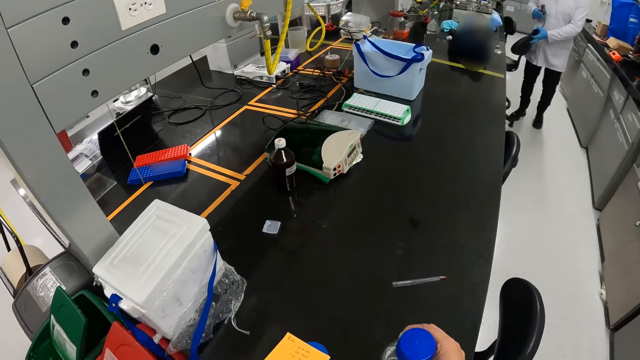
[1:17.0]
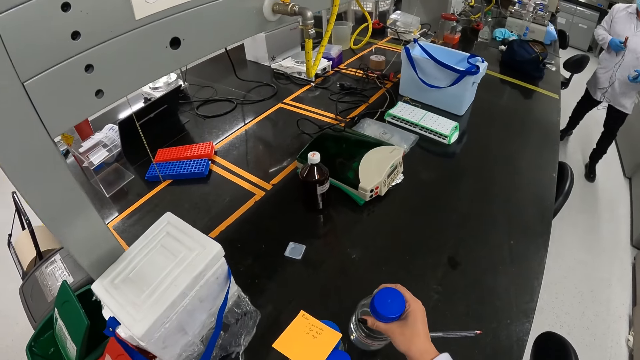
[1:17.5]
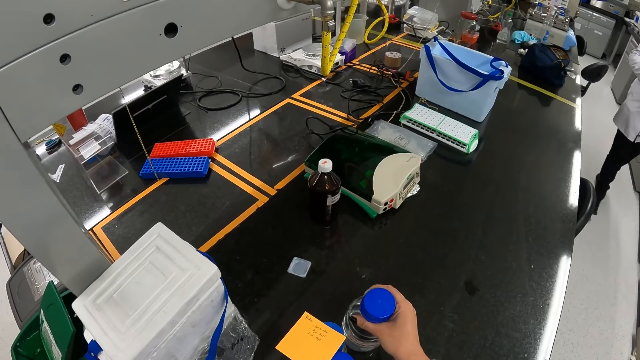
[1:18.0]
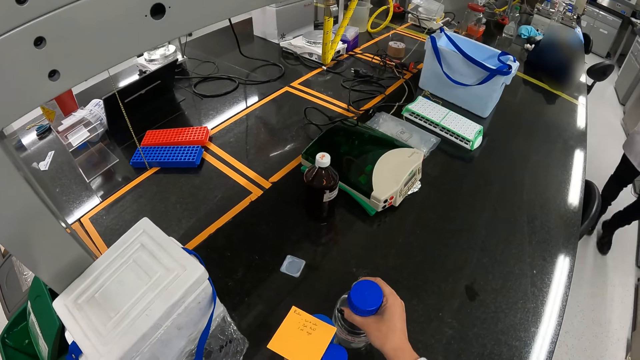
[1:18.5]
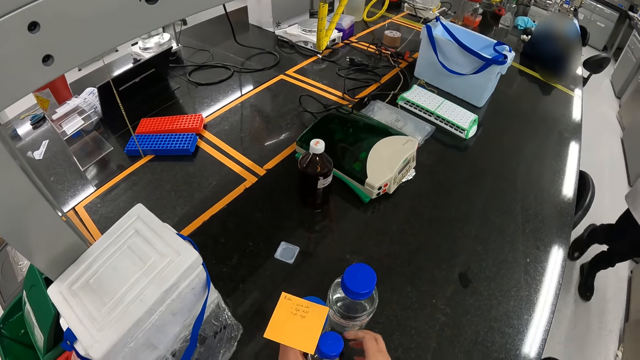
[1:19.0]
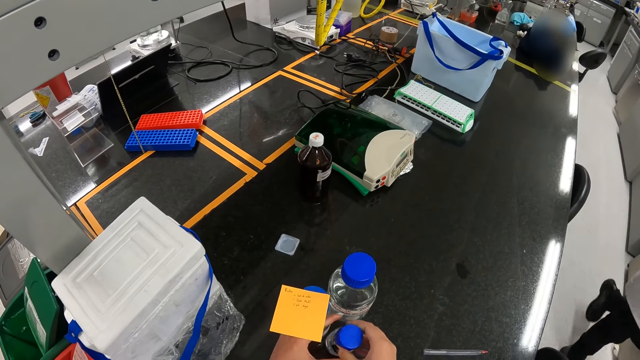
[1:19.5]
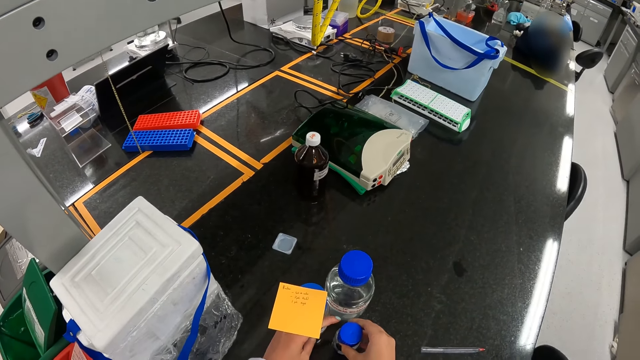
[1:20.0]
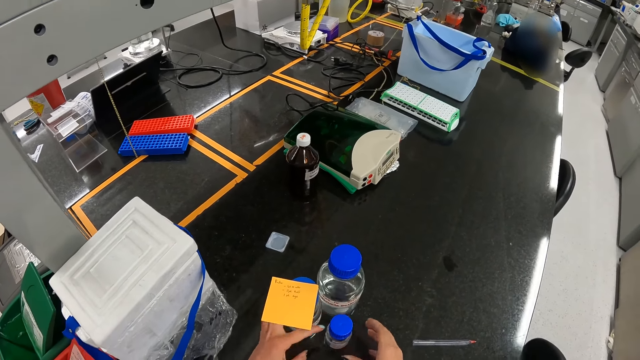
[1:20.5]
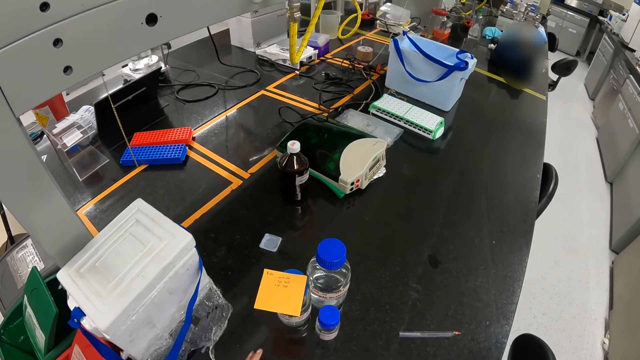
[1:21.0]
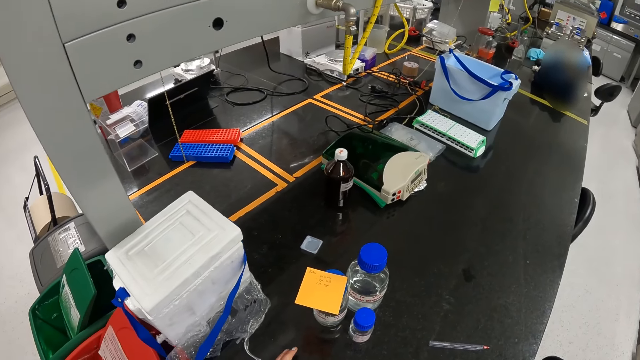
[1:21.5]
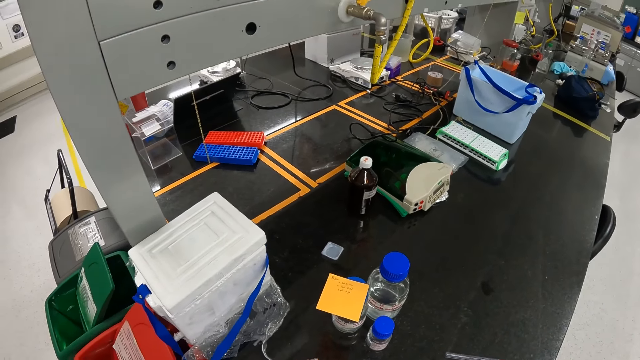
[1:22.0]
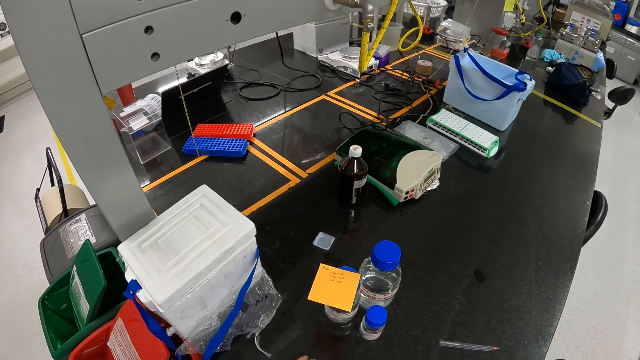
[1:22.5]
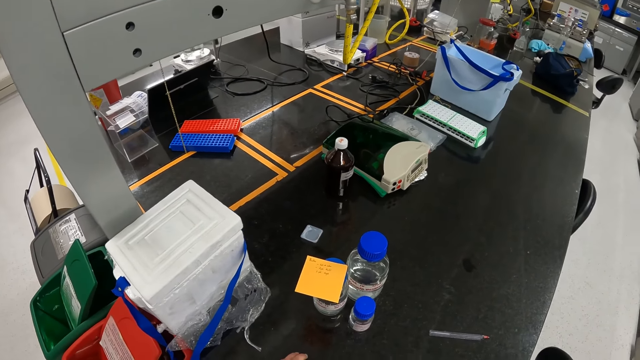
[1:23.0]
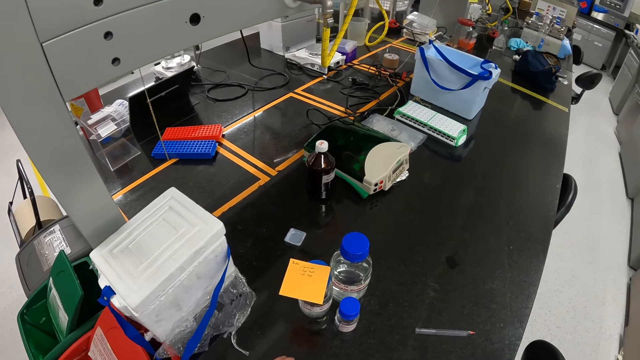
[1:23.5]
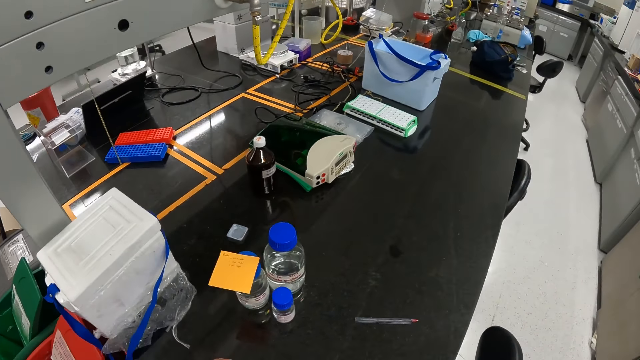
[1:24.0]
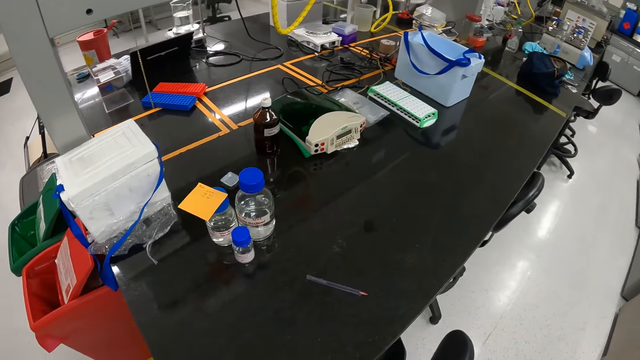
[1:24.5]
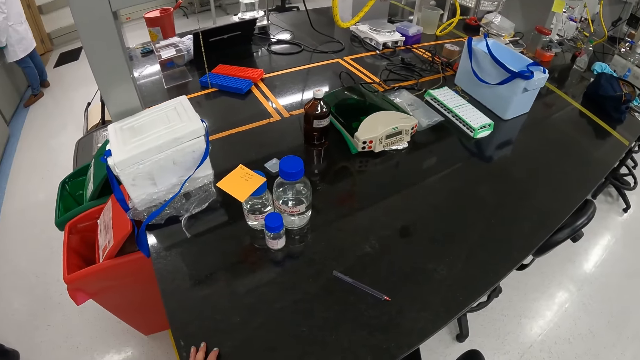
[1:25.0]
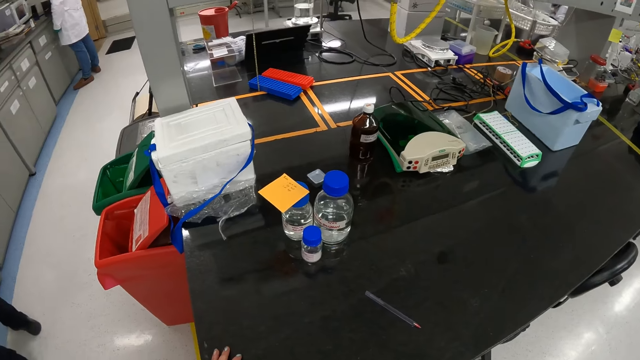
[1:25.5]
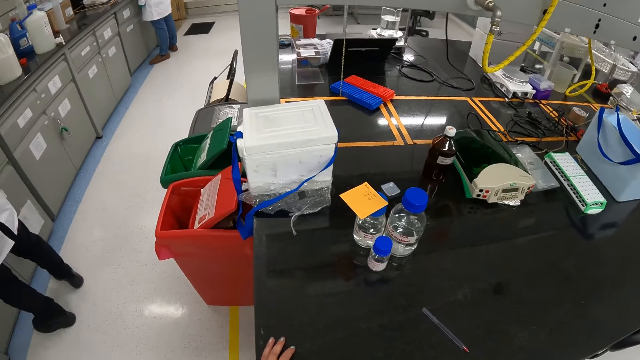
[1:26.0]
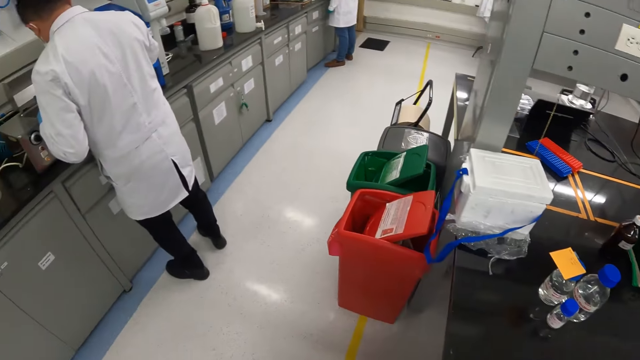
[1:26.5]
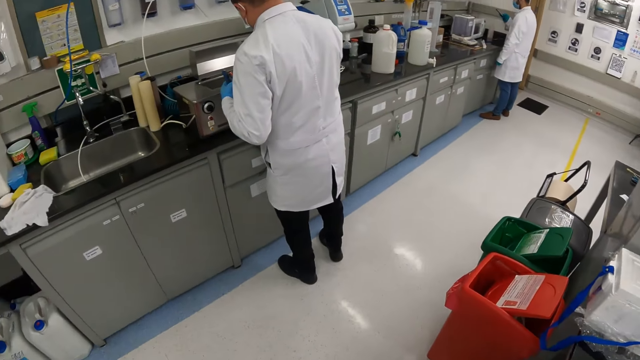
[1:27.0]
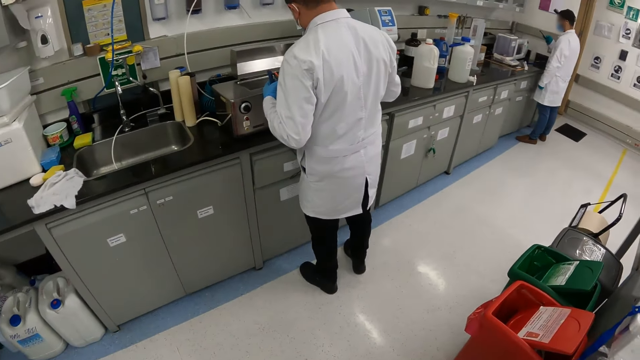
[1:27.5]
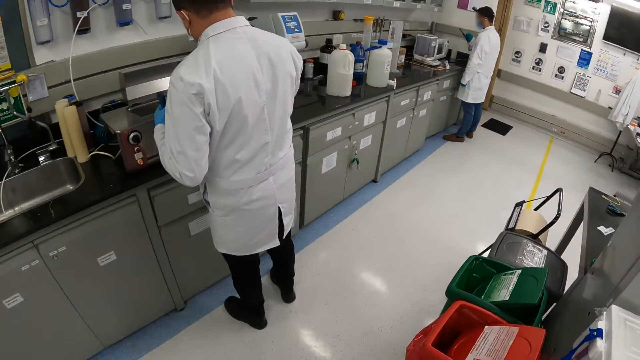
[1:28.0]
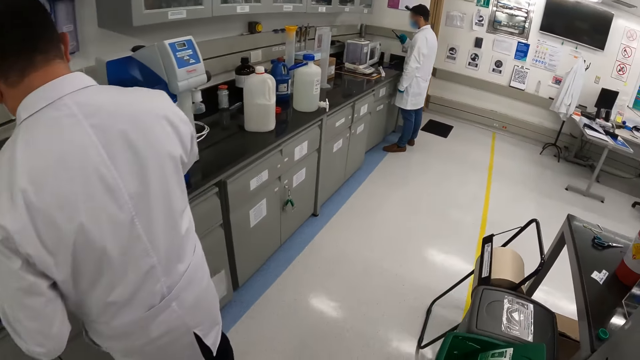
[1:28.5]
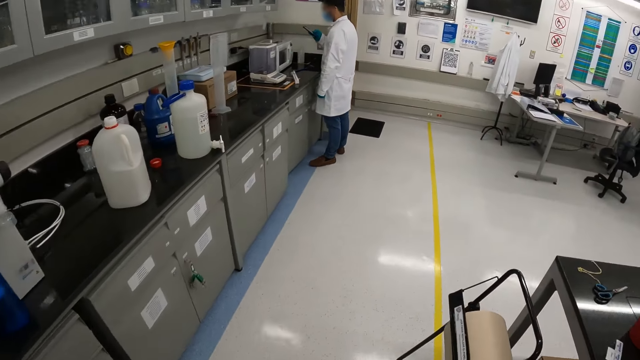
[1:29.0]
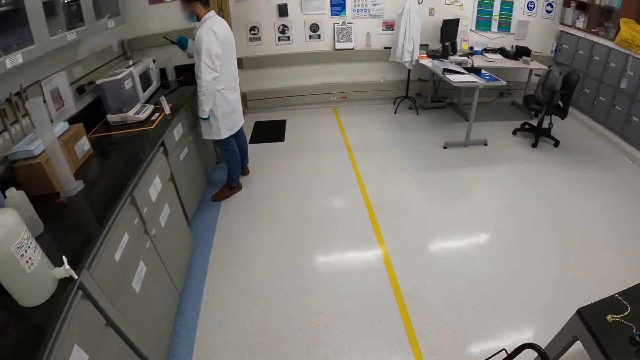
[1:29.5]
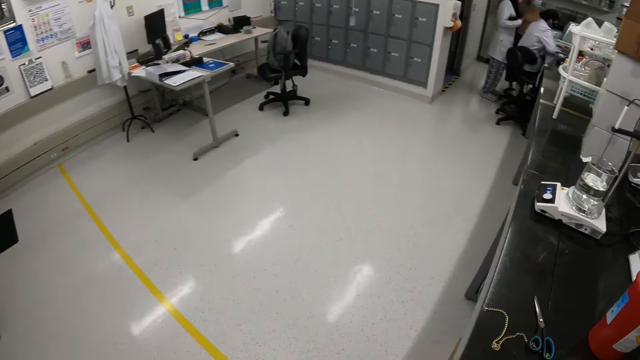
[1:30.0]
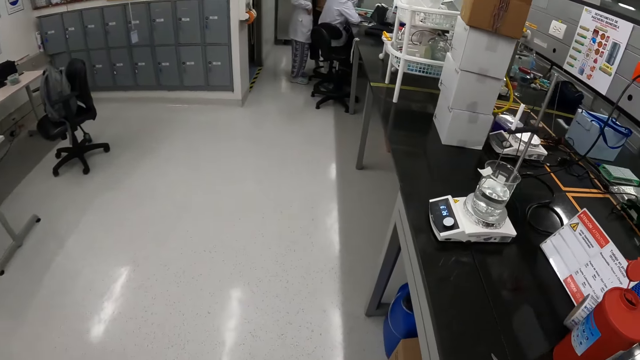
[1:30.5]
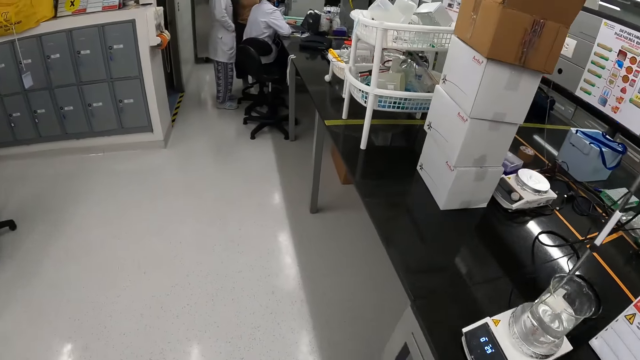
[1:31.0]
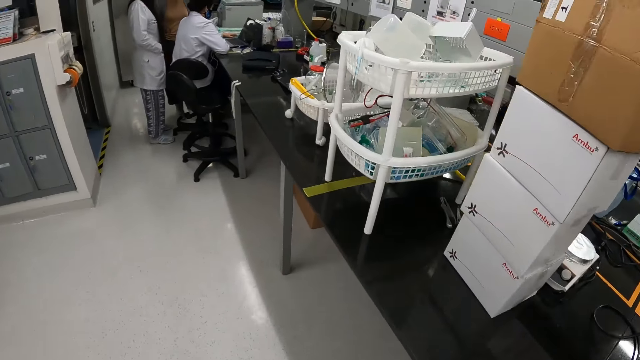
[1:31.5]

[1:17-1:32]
The camera wearer puts the bottles on the table. They put a note on the bottle. They put the bottle on the table. They look around. They walk around.

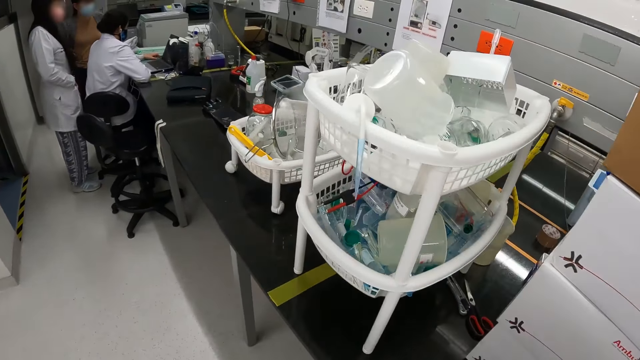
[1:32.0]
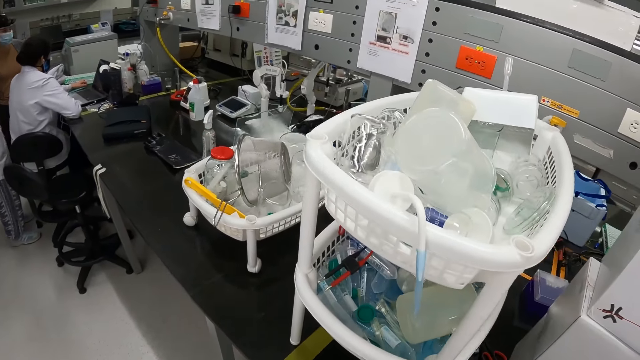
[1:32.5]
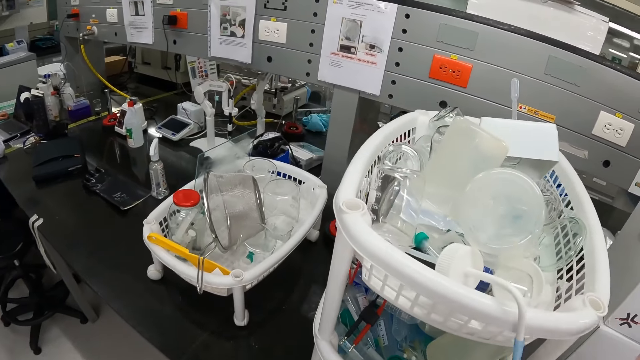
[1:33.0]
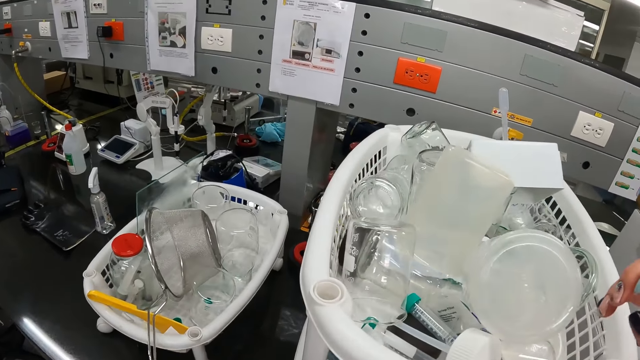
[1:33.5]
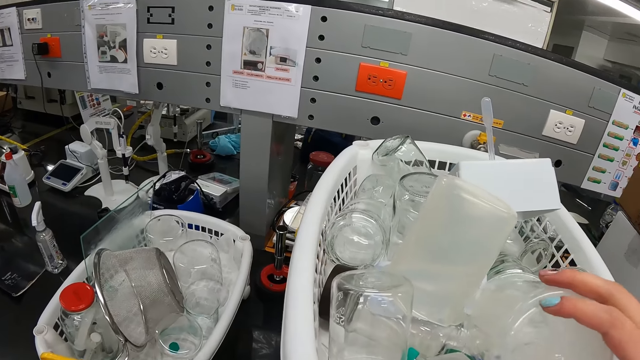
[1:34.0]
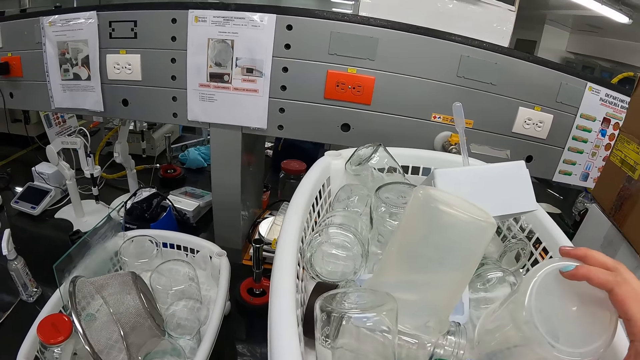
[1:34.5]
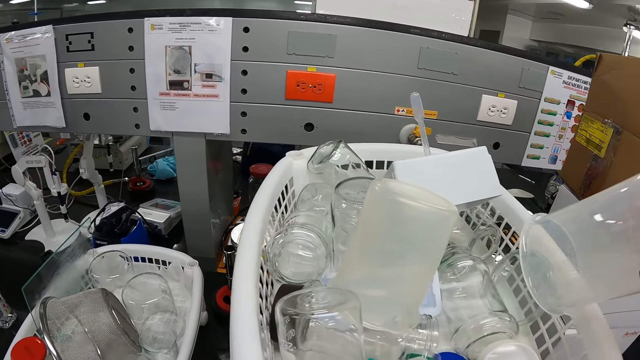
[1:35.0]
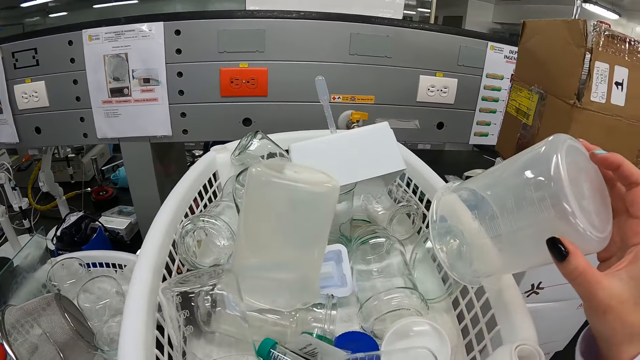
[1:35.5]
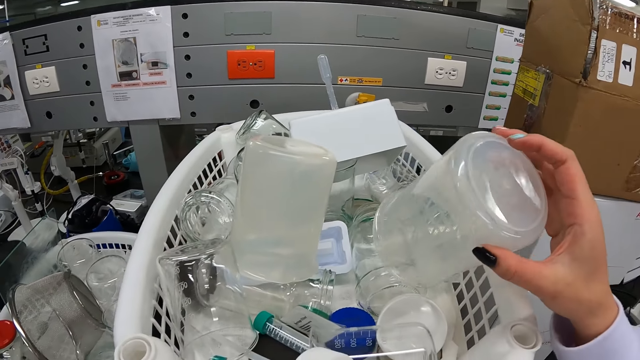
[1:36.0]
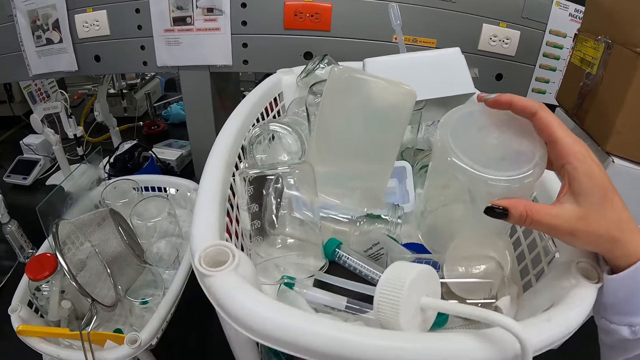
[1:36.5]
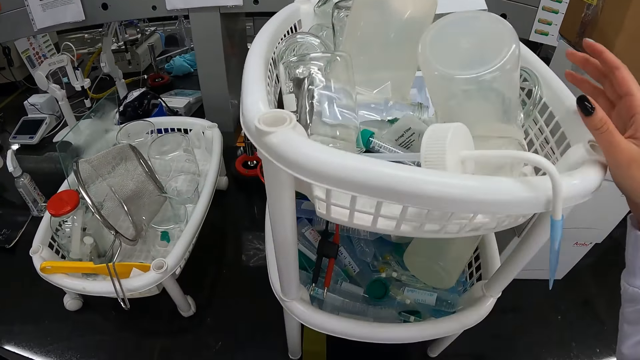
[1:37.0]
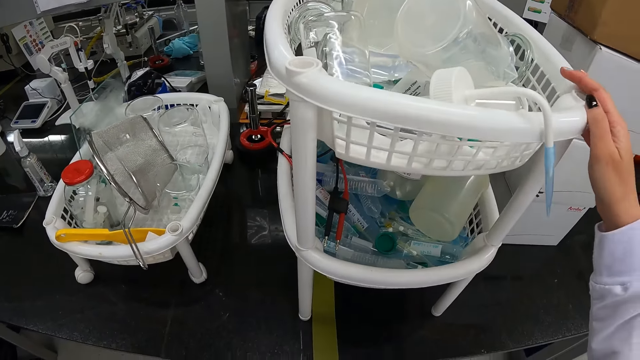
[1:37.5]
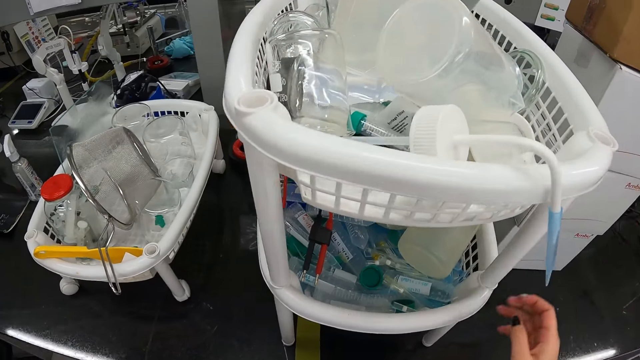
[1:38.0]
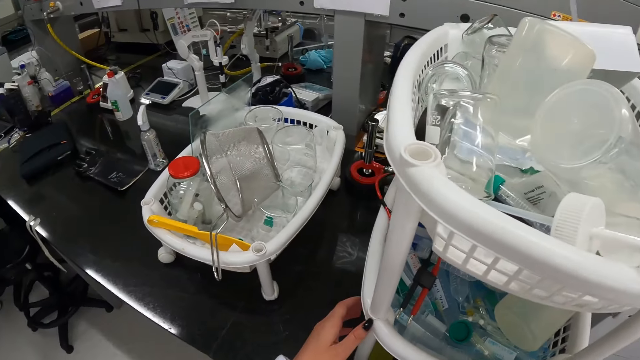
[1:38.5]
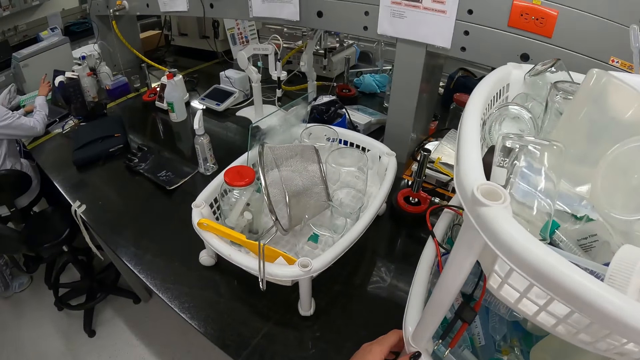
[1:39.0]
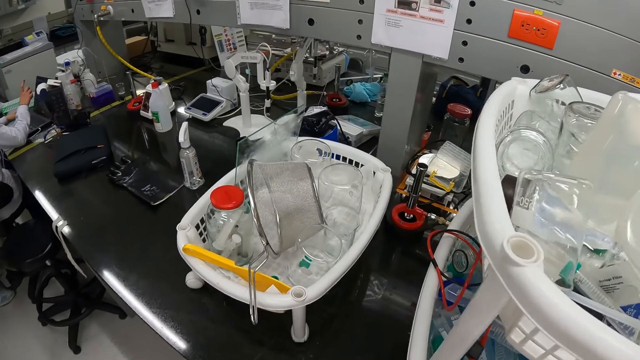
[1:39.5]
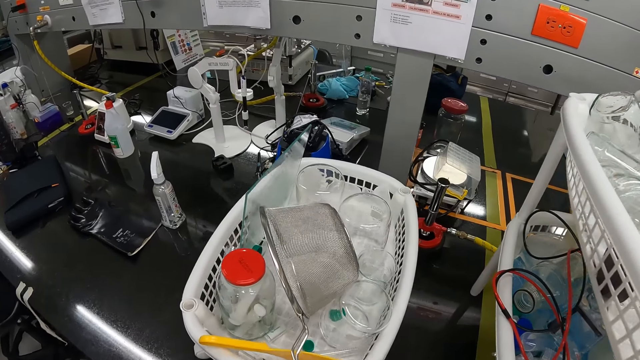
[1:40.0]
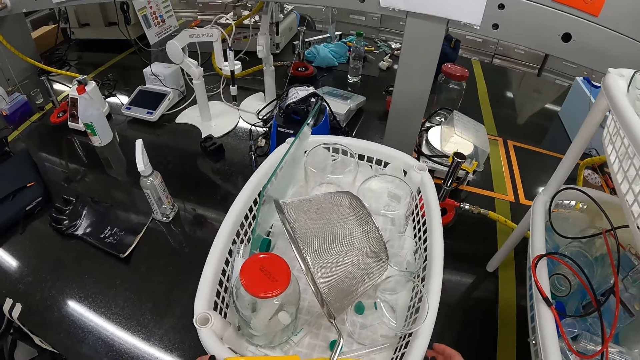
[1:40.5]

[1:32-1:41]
The camera wearer picks up a jar. They touch the jug. They look around. They put the jar down. They look around.
